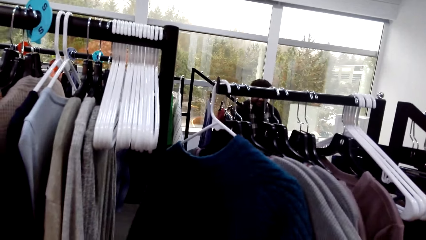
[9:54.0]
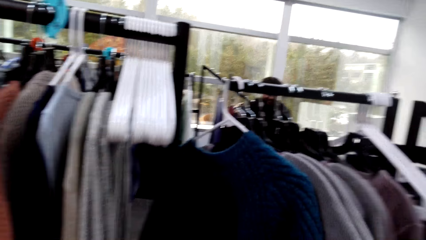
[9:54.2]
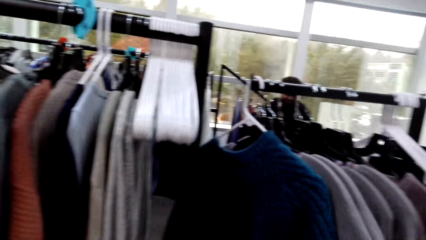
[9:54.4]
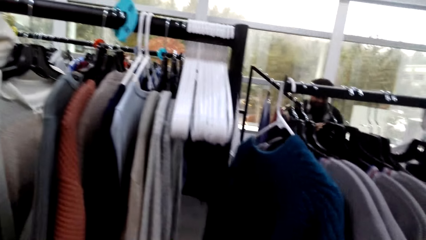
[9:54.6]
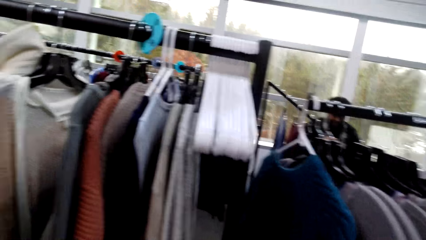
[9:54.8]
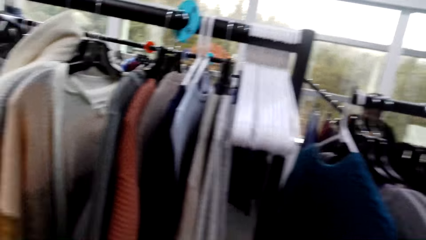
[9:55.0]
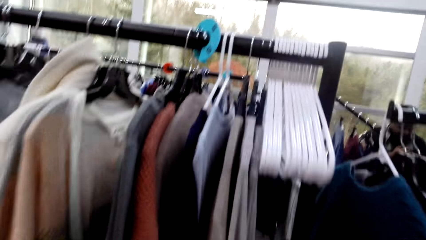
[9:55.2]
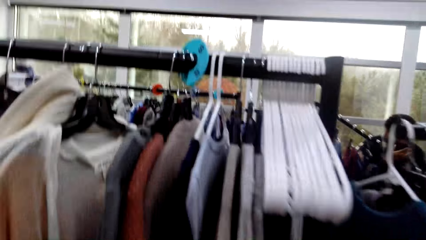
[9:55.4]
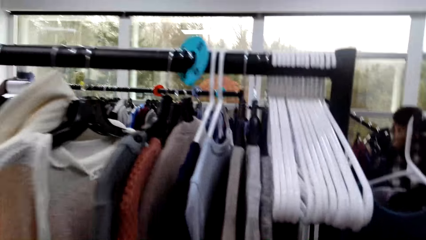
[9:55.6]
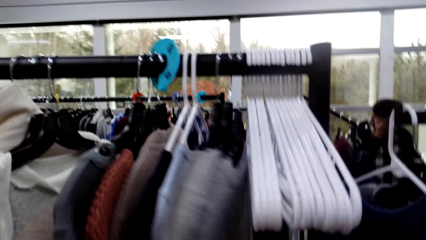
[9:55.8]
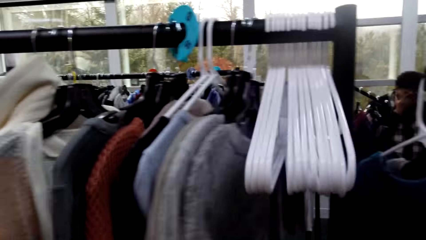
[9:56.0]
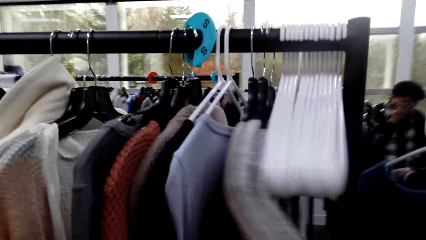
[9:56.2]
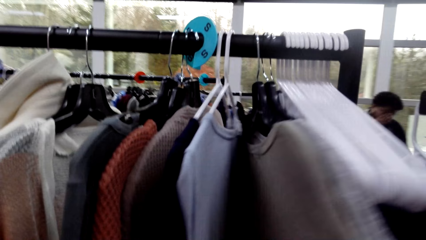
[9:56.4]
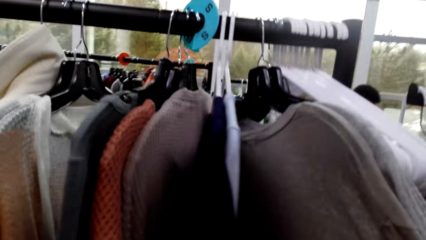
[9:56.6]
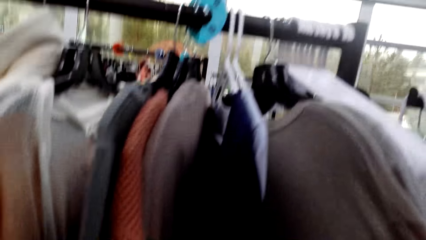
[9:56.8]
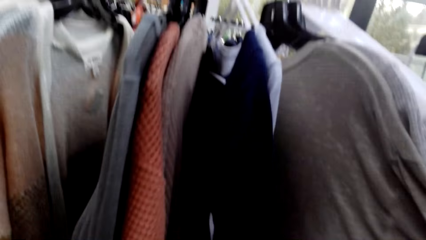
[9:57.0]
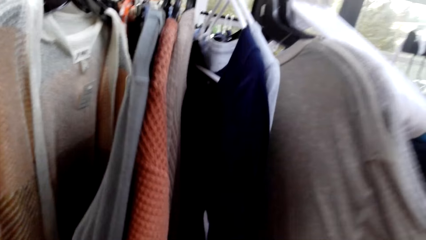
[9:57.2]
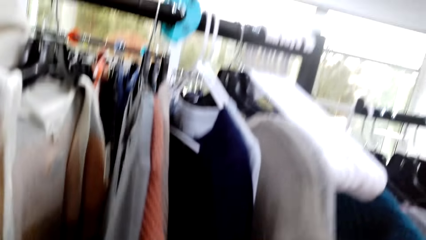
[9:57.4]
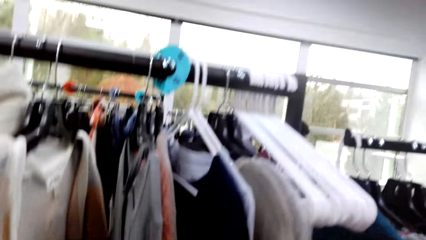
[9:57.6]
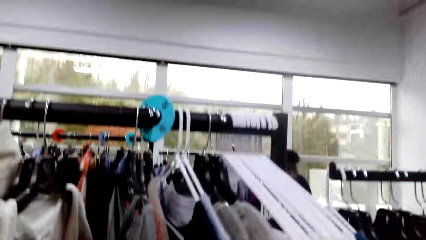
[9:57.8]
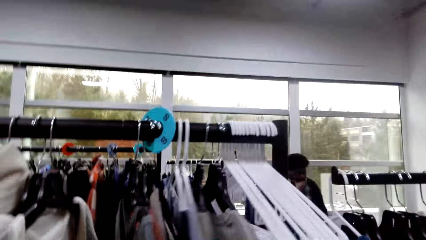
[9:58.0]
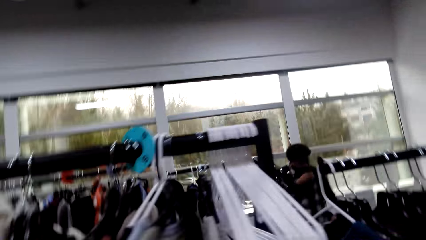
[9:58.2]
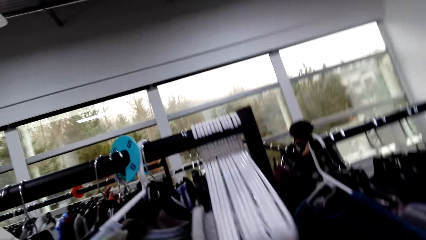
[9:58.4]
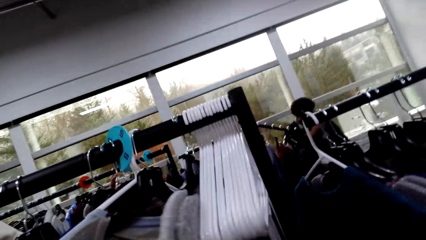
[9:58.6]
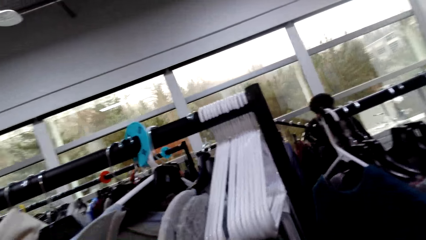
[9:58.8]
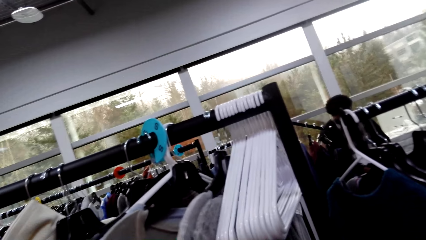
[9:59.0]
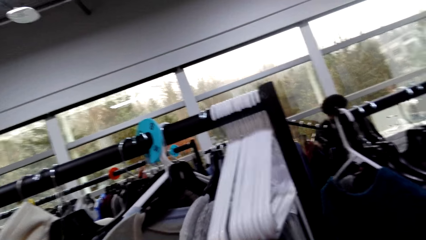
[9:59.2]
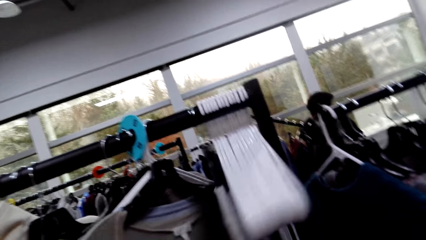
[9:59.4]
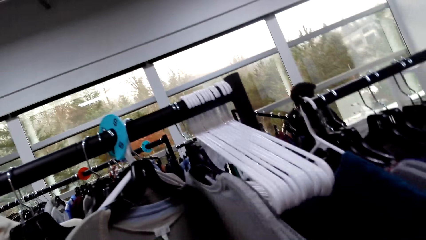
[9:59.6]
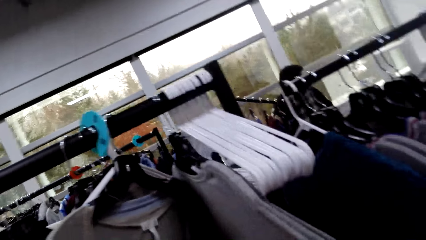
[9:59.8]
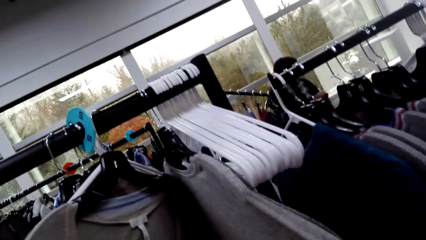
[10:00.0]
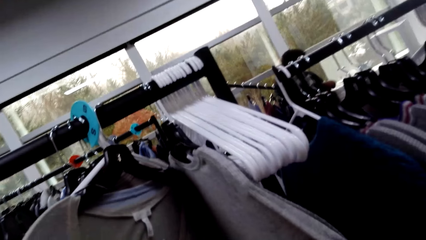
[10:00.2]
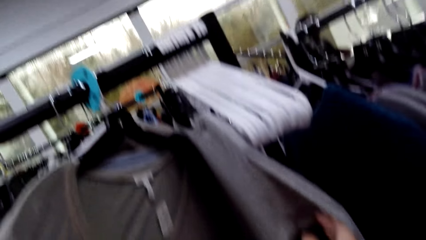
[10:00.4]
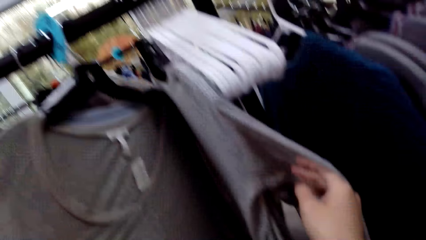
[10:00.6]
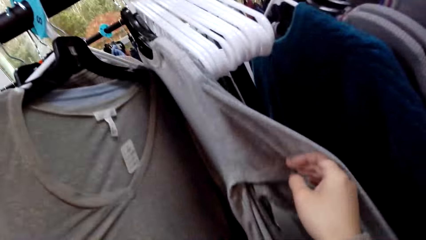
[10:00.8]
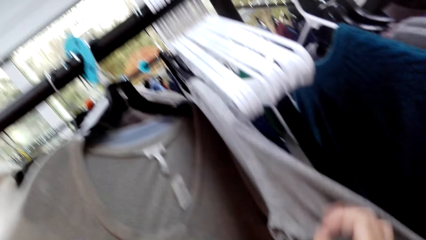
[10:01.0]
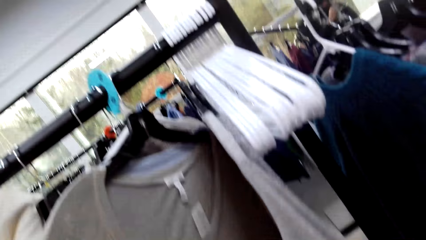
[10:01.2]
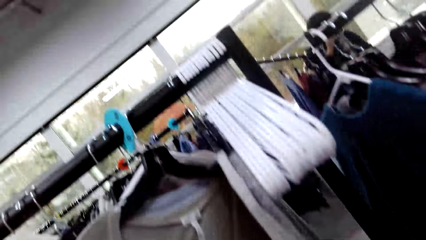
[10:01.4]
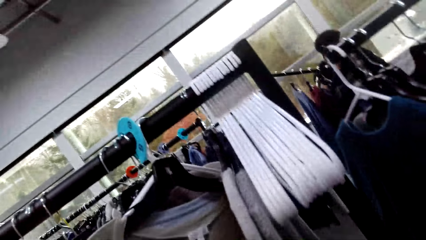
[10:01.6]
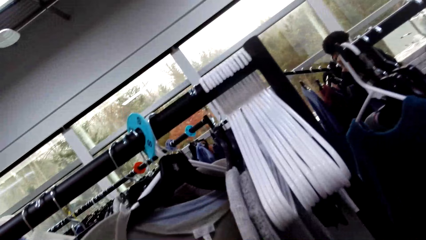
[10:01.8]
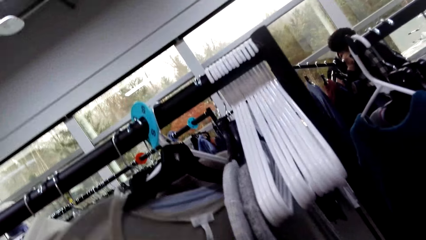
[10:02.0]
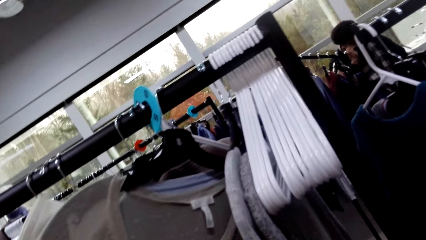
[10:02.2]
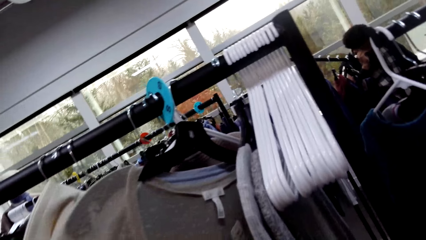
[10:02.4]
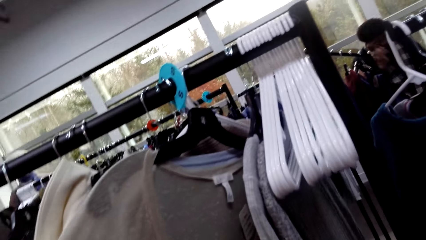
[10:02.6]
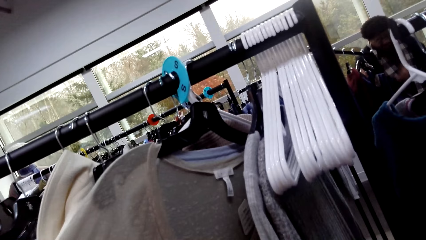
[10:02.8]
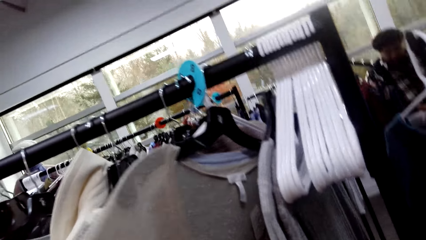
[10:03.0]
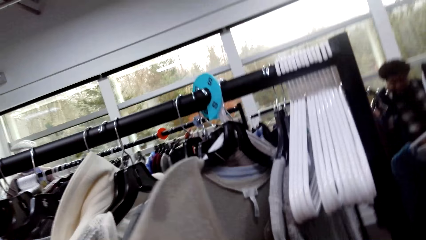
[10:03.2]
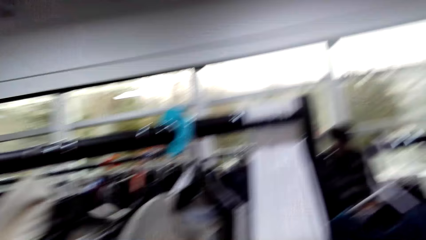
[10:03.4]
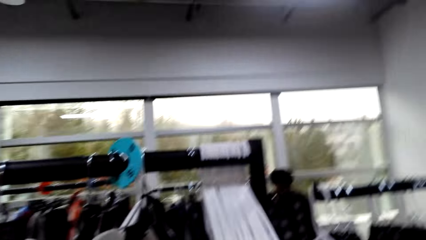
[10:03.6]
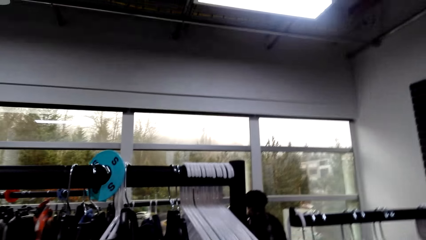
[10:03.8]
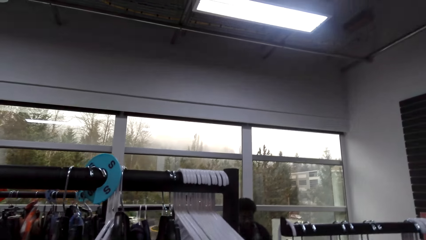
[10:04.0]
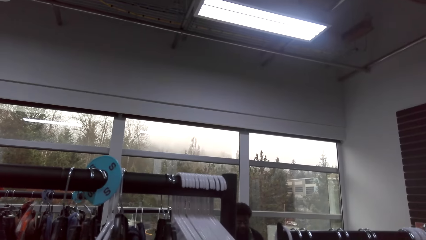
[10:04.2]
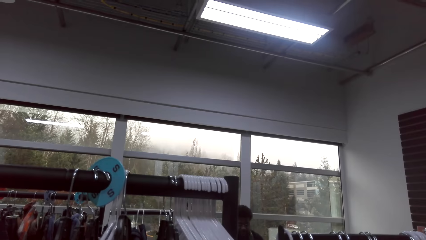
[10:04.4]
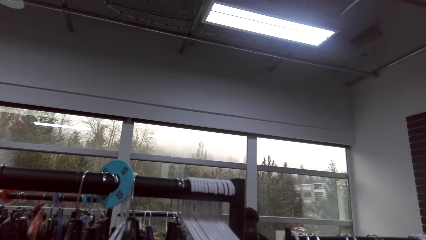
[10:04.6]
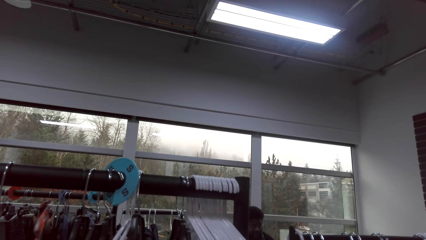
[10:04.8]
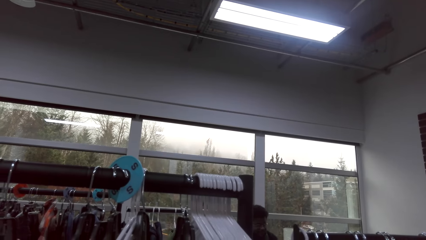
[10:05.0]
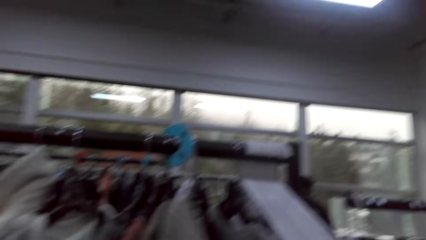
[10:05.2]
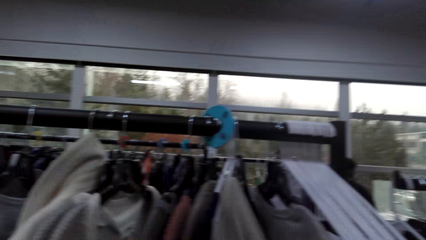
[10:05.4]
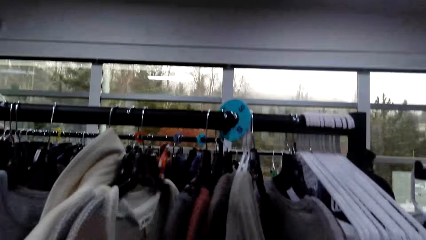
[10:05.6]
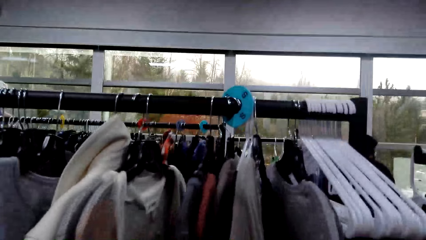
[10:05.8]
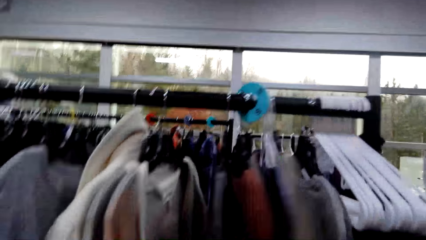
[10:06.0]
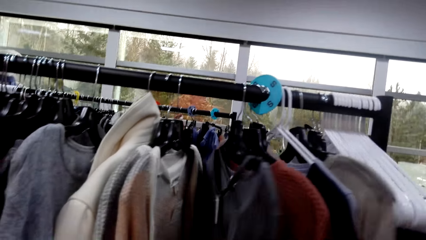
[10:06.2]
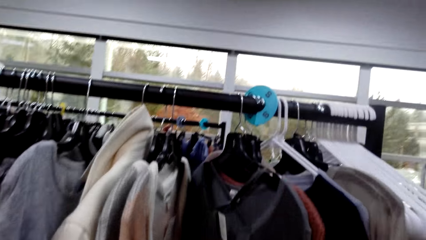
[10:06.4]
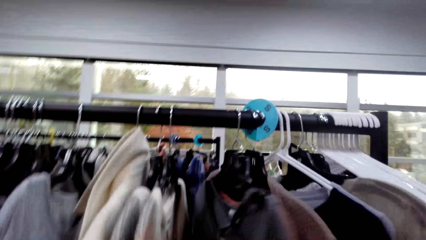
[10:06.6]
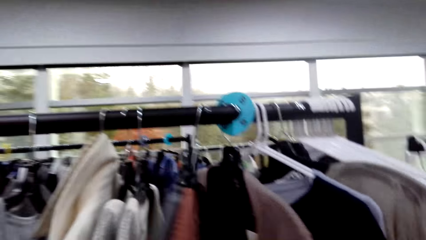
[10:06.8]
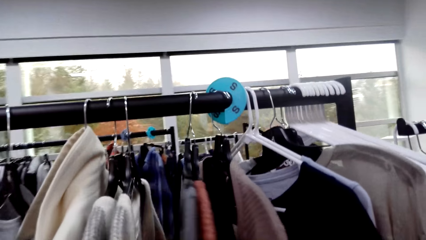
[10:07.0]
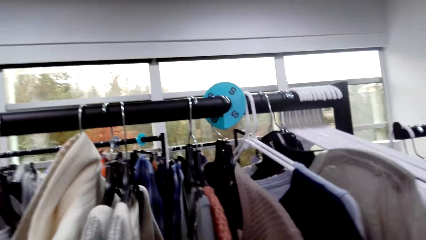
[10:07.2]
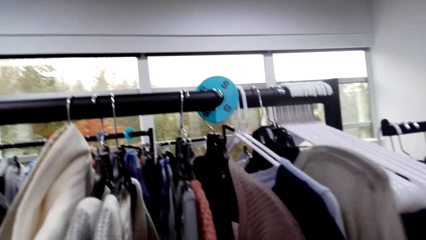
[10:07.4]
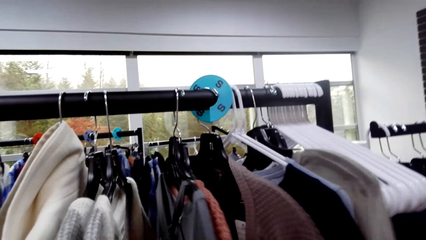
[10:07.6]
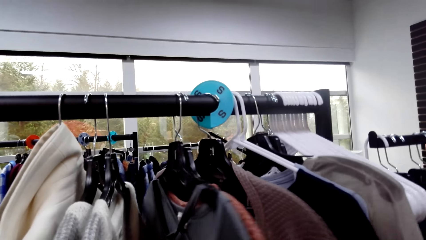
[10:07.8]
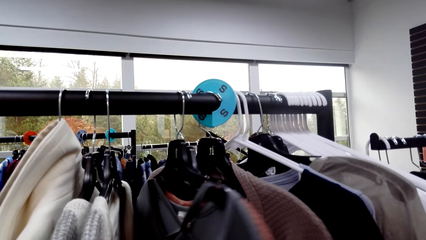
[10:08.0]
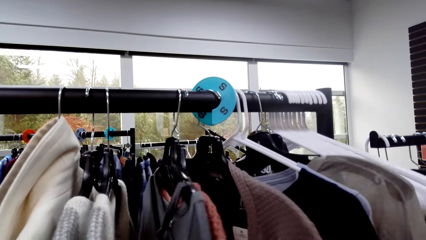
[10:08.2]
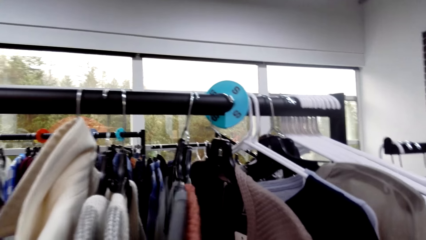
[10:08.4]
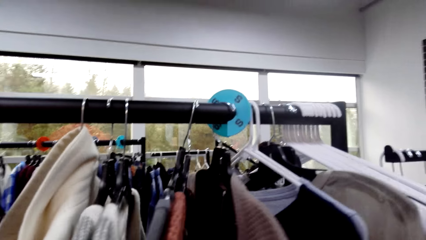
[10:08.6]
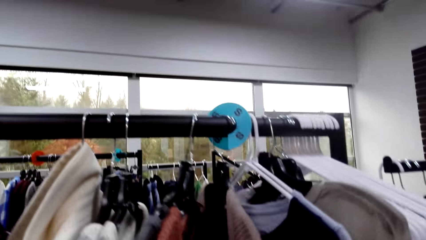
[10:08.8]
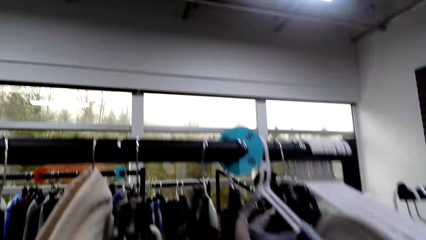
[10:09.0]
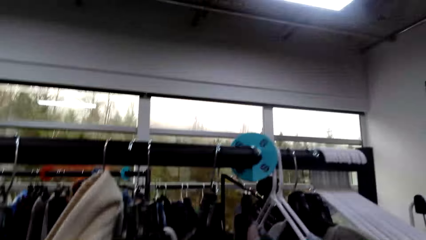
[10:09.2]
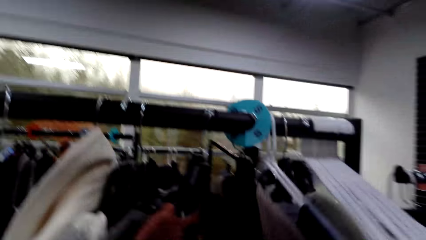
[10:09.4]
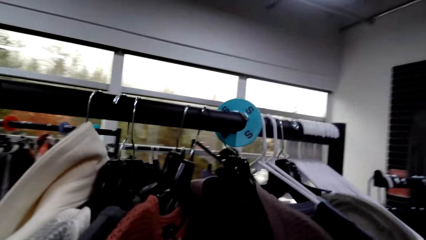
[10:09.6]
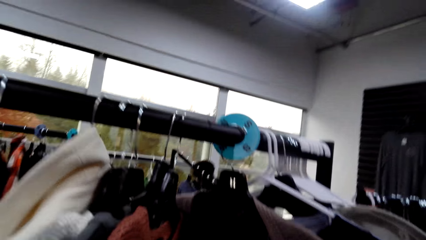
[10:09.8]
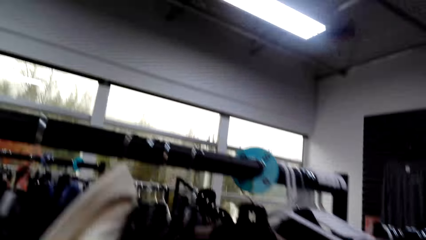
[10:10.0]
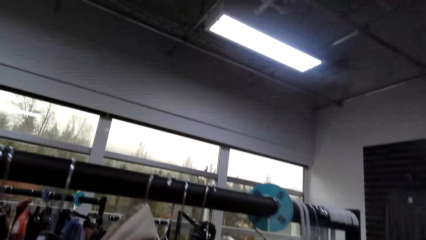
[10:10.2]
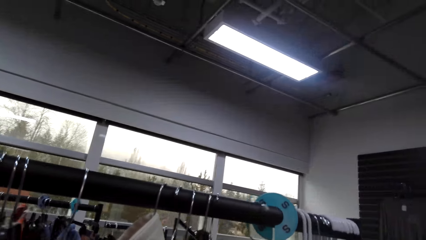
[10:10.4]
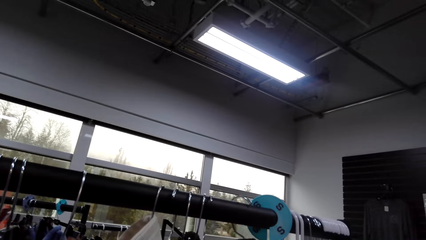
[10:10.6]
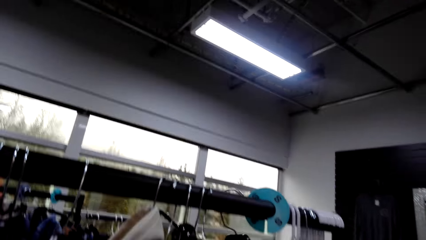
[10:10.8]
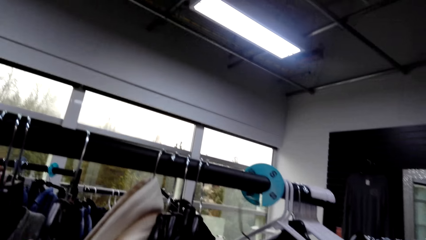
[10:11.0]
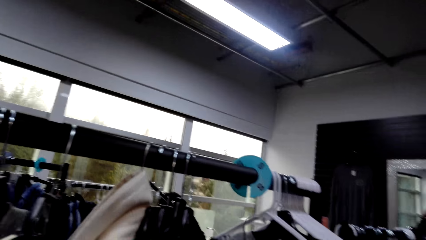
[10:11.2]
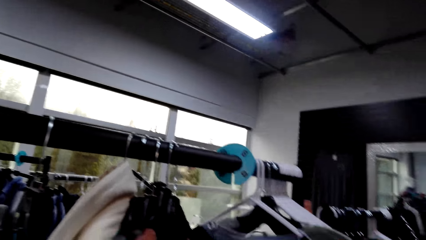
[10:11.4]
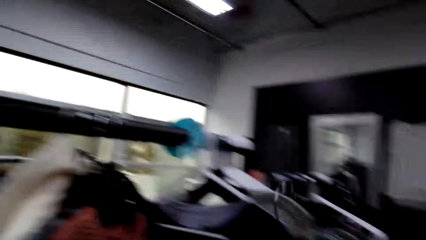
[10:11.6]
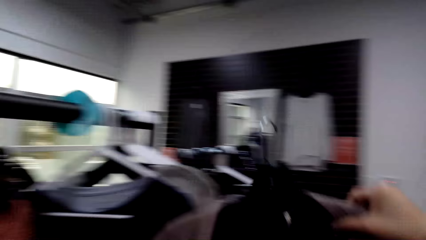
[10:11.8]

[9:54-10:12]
The camera wearer looks at the clothes on the hanger. They touch the clothes on the hanger. They look at the clothes on the hanger. A man looks at the clothes on the hanger. The camera wearer converses with the man. They look around. They touch the clothes on the hanger. They check the clothes. They remove clothes on the clothes rack. They look around.
